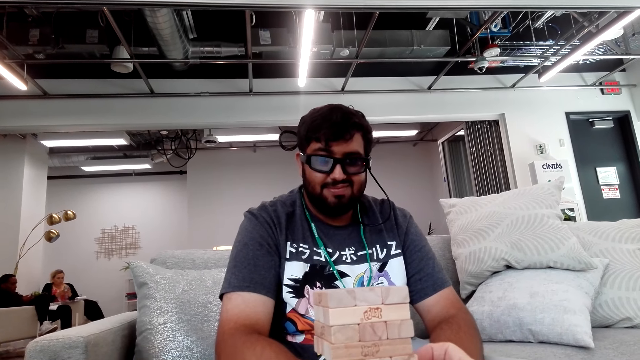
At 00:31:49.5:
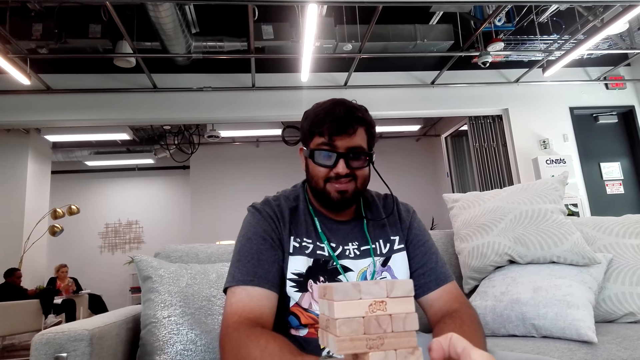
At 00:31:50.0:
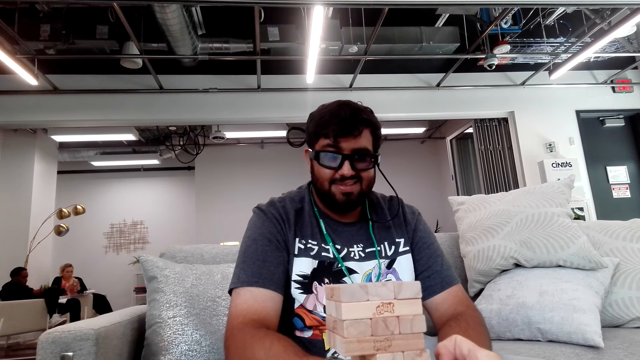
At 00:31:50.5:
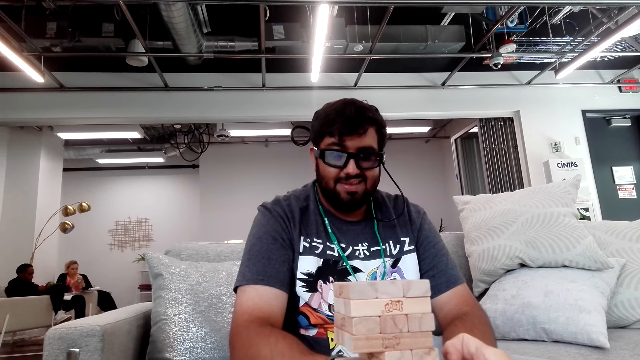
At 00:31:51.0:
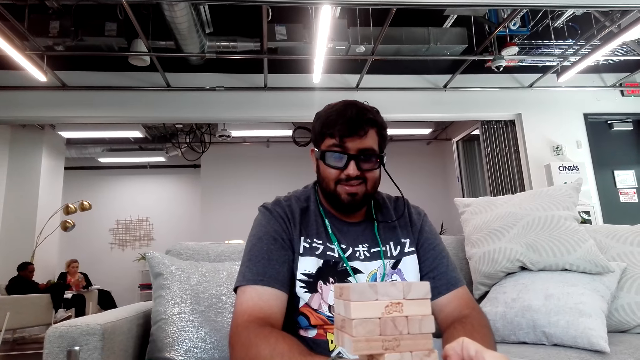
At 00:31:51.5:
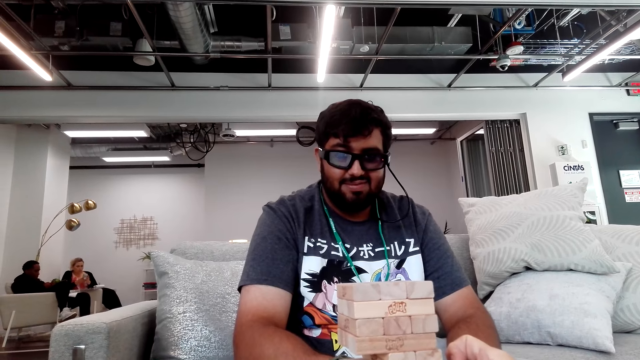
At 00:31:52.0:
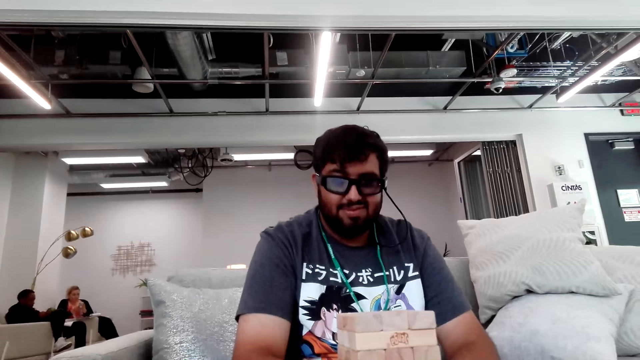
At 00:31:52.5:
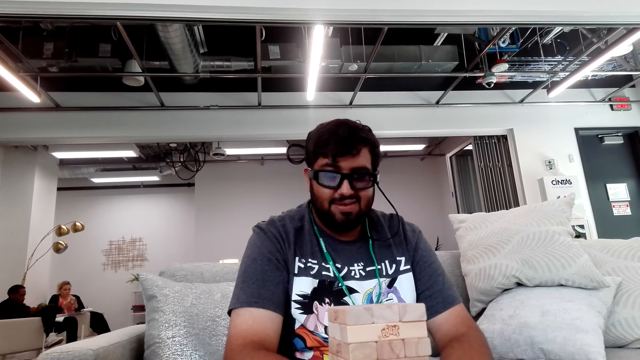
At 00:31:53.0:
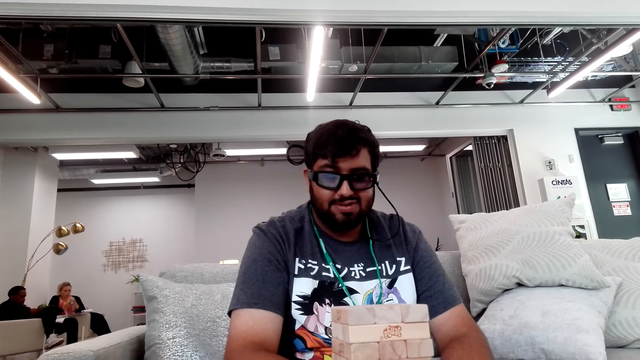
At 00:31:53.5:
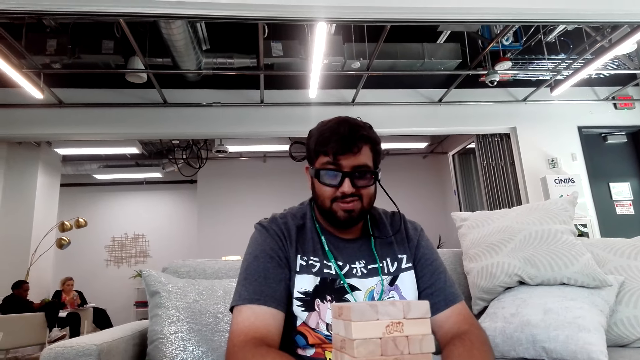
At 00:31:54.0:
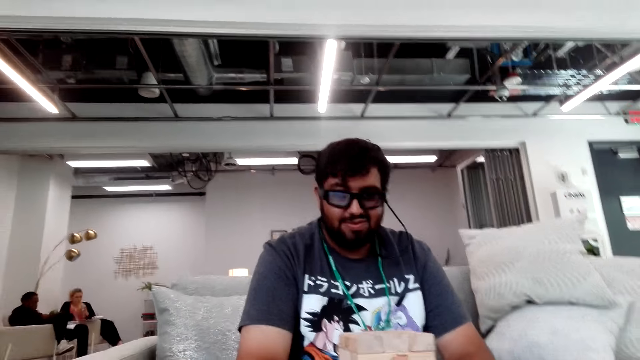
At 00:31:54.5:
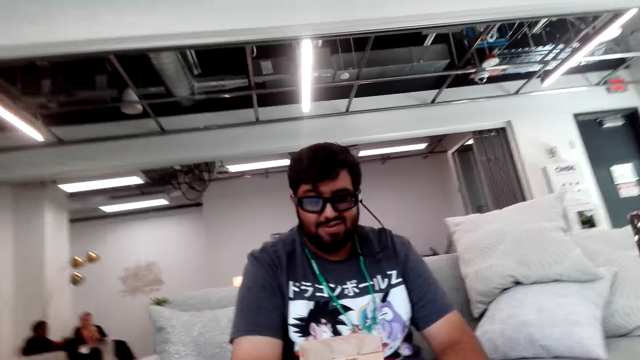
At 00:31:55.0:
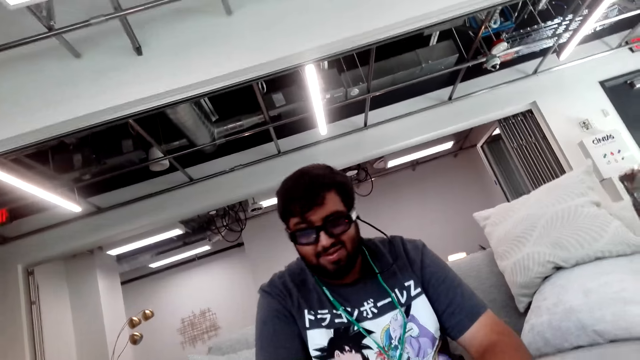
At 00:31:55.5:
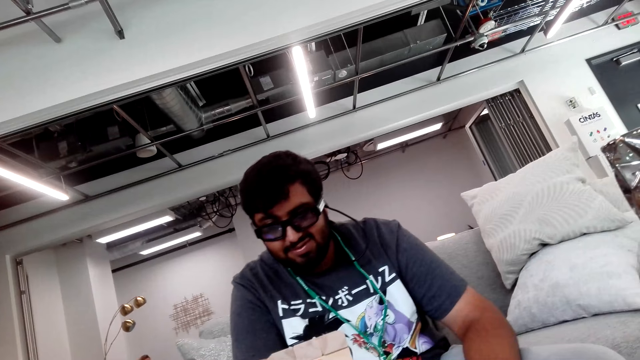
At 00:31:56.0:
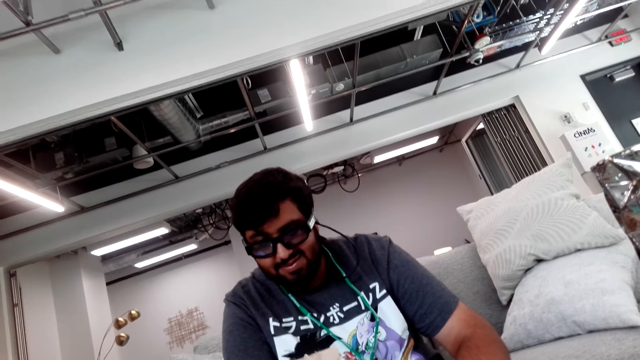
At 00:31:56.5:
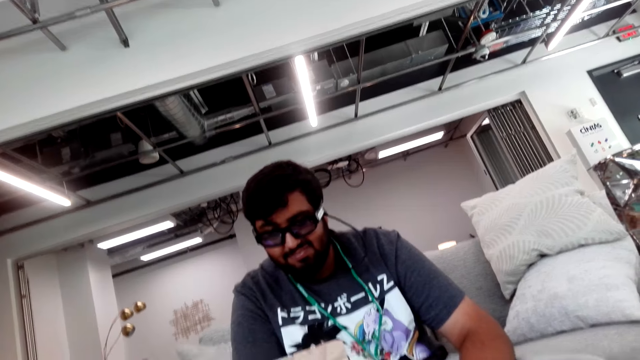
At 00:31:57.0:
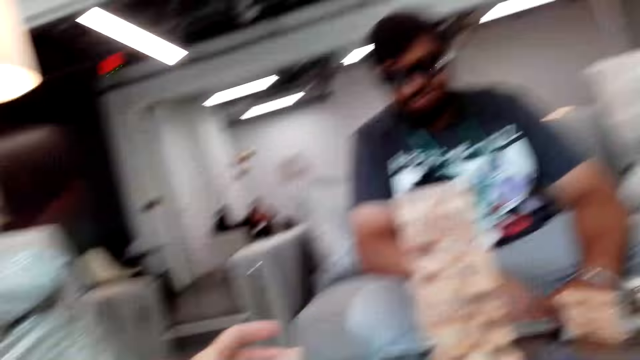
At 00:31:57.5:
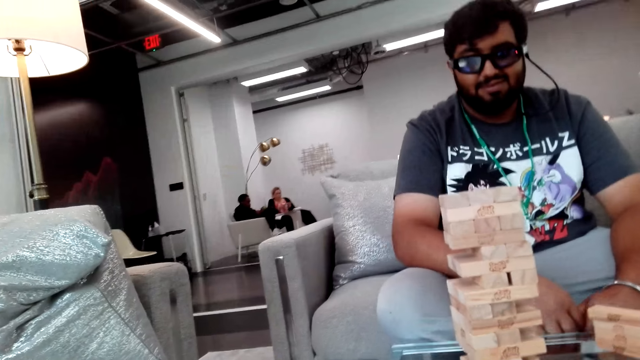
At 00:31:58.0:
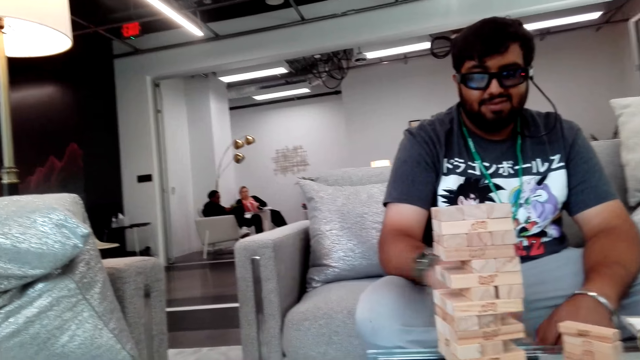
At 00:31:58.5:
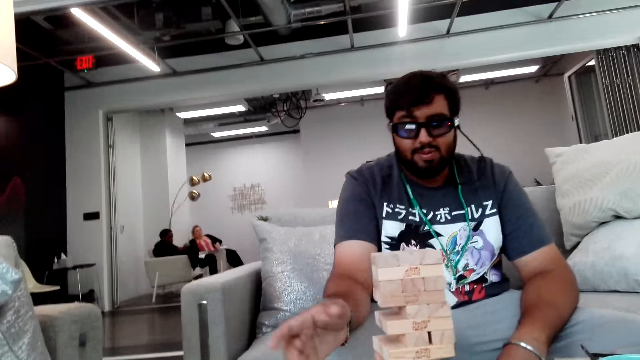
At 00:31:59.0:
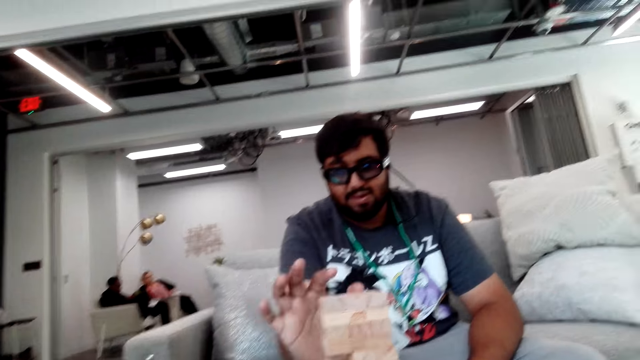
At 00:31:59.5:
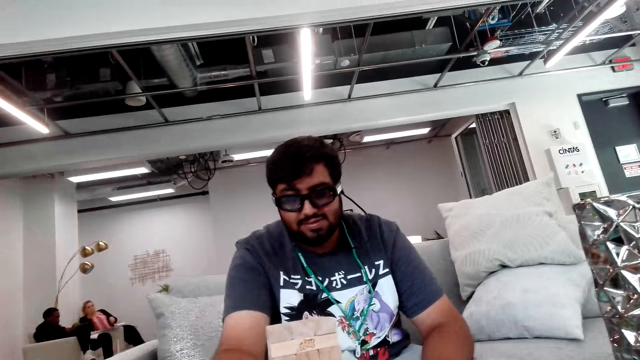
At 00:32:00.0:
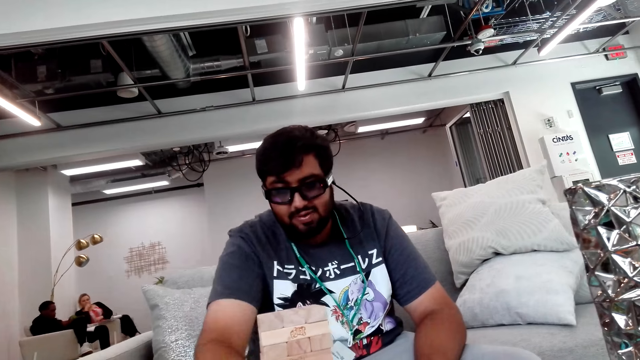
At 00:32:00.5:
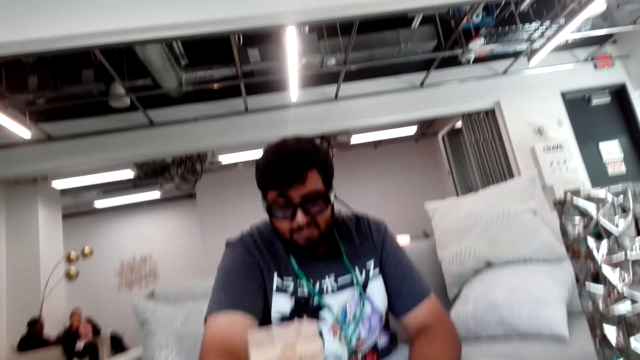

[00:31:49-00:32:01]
The camera wearer holds the tower blocks on her right hand. She played the jenga game. She talks with a man.

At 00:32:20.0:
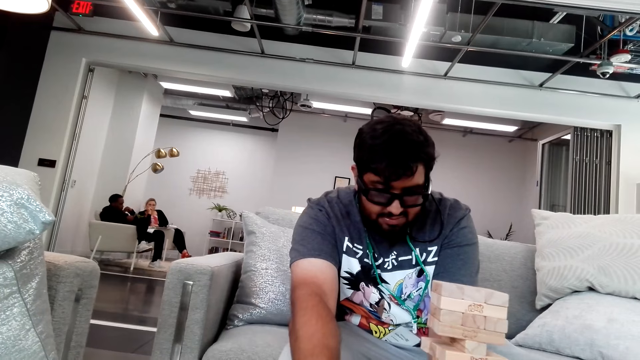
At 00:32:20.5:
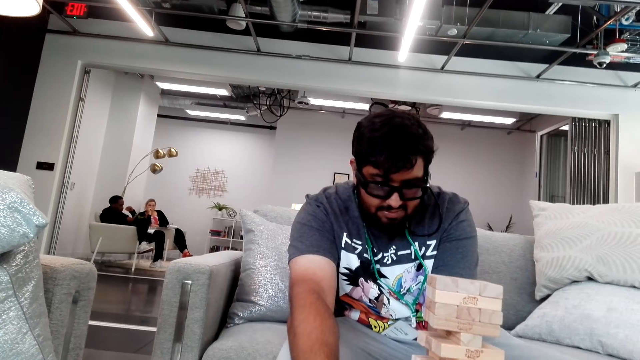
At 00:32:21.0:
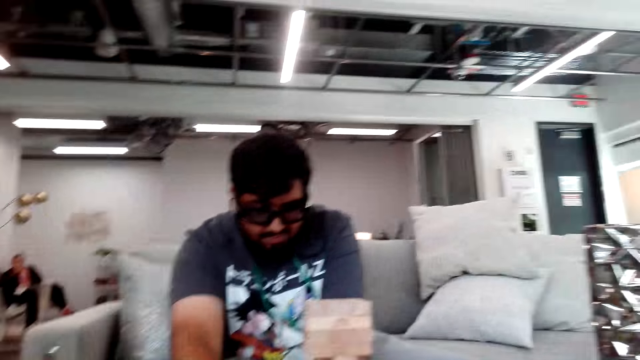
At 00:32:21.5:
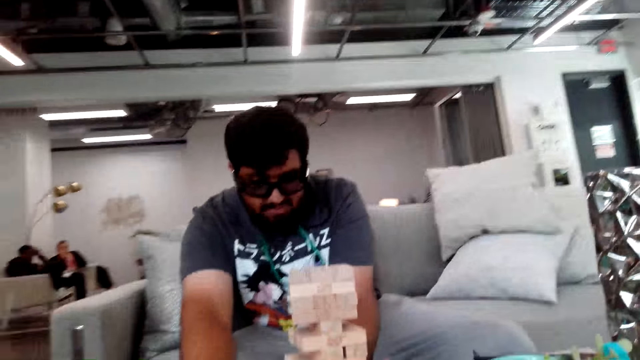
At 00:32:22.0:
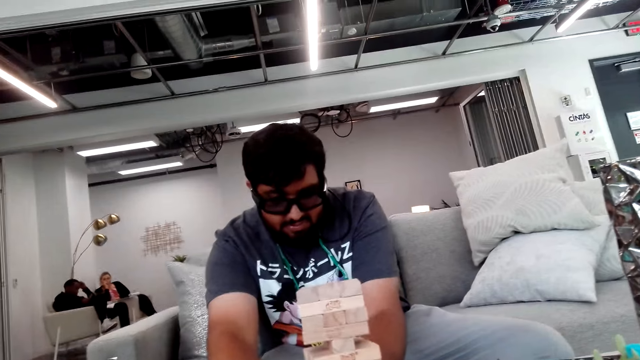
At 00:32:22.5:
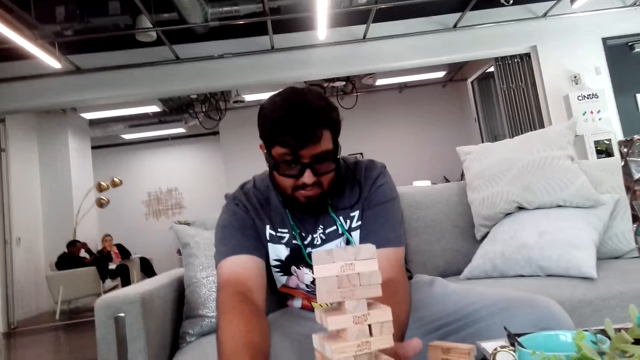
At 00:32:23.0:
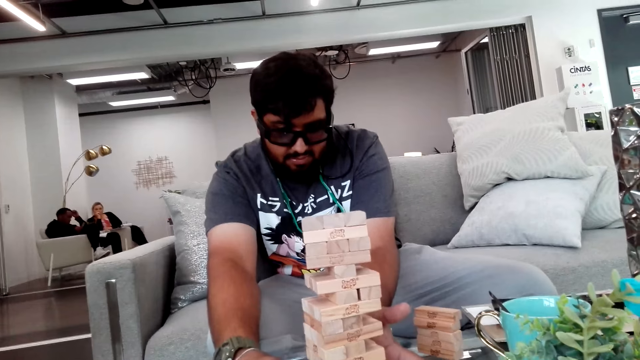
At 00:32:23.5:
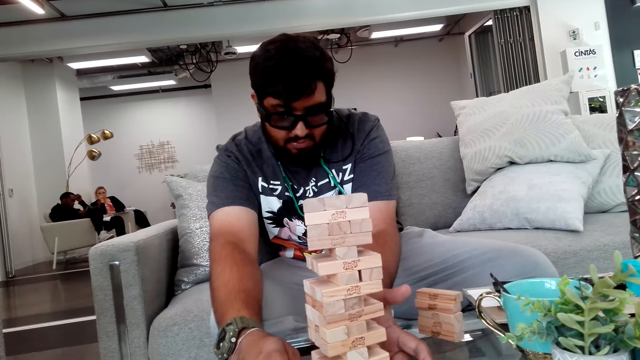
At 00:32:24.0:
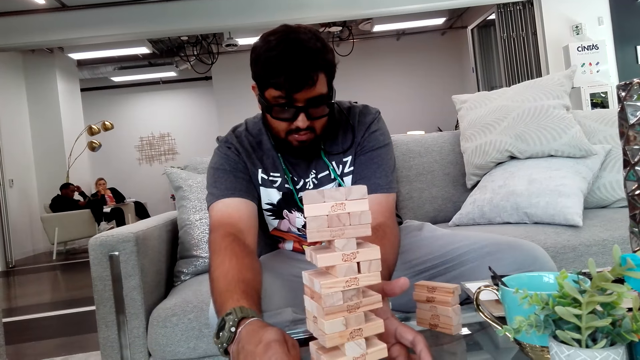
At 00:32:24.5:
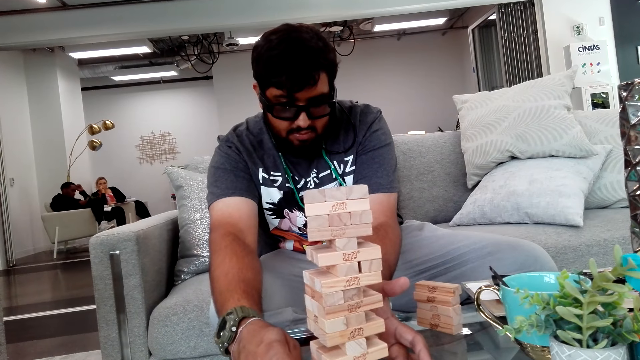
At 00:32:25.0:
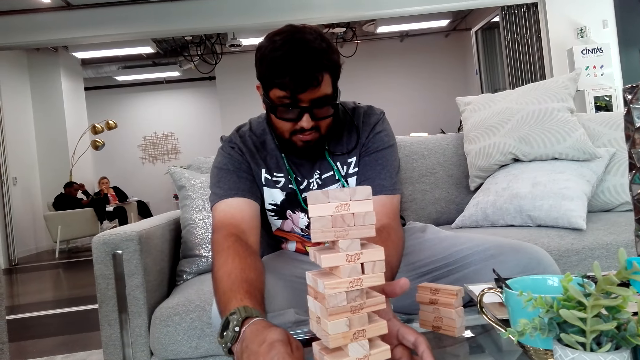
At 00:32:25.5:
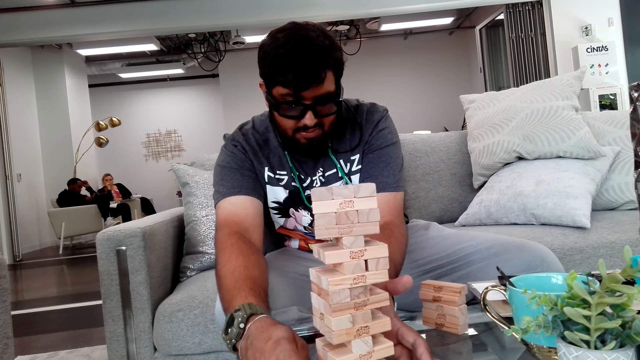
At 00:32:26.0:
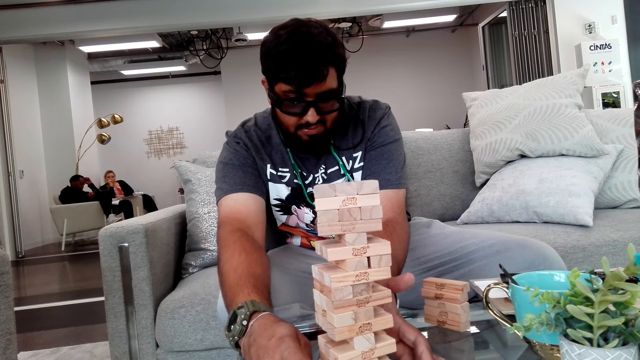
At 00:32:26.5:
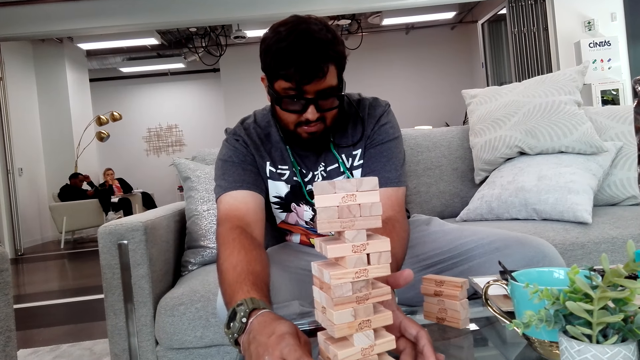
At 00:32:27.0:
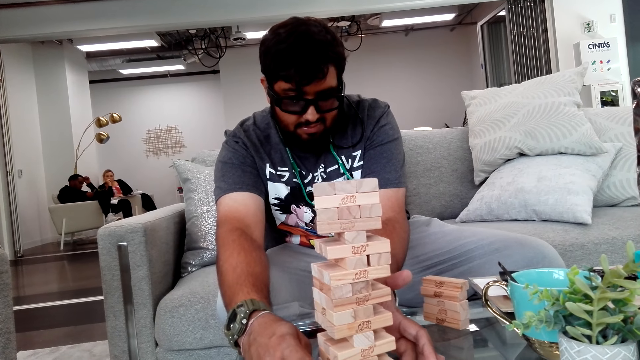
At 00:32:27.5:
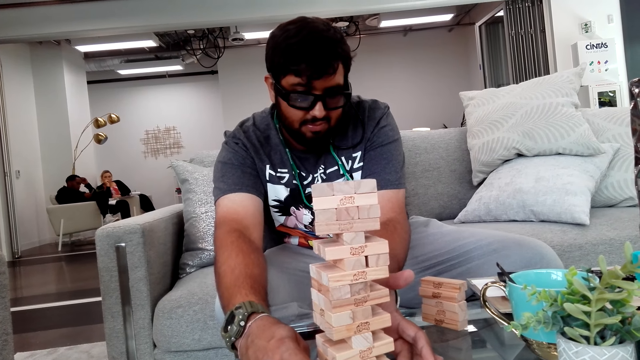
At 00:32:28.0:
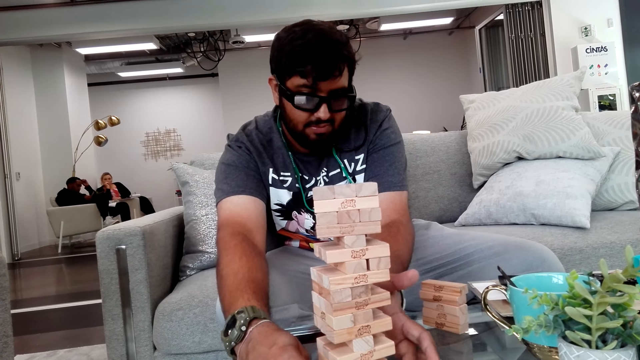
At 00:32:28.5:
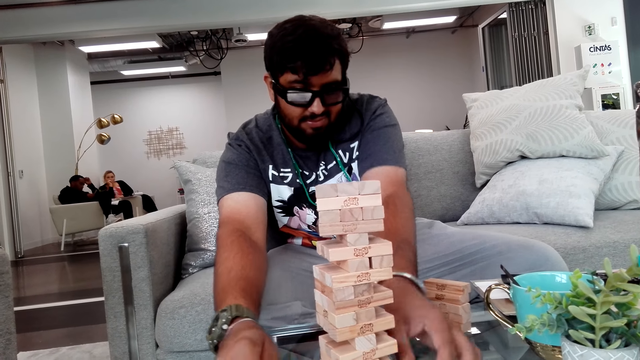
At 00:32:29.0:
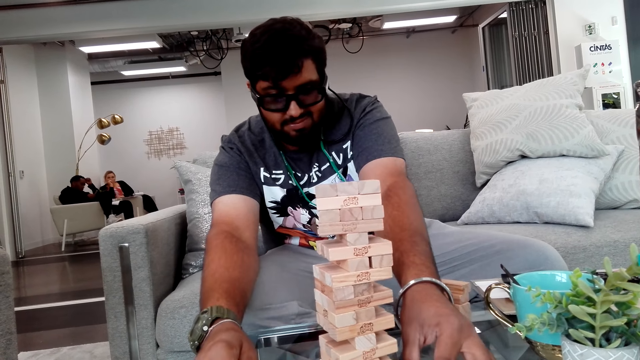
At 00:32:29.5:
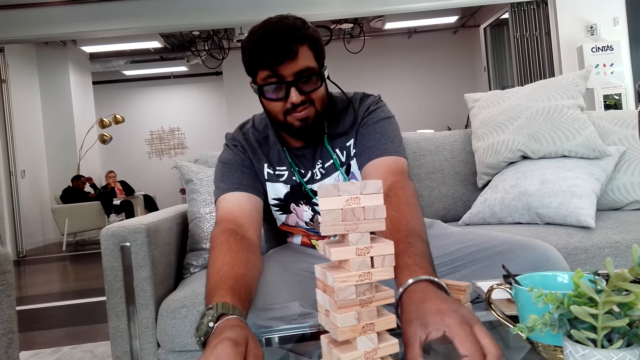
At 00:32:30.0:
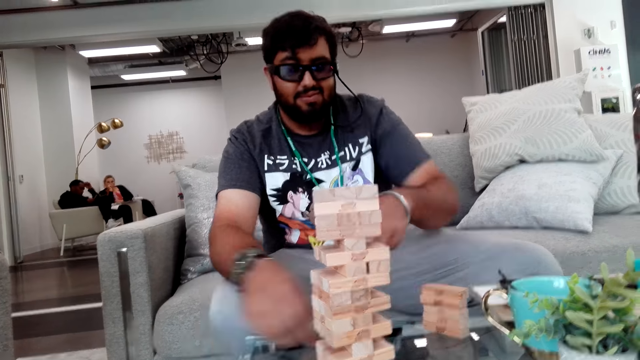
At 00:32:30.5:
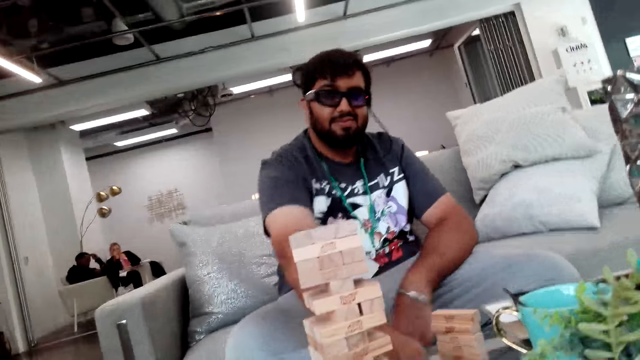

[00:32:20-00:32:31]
A man plays the jenga game. The camera wearer holds the tower blocks. The man adjusts the jenga game with both hands. The camera wearer does something with a hand and picks up a block from the table.
